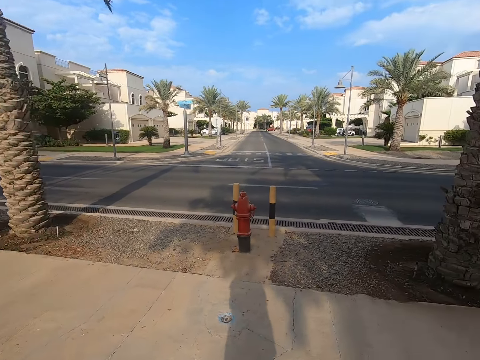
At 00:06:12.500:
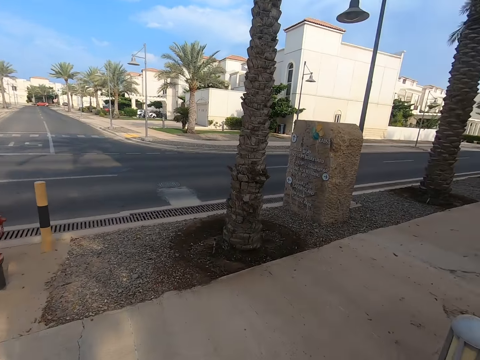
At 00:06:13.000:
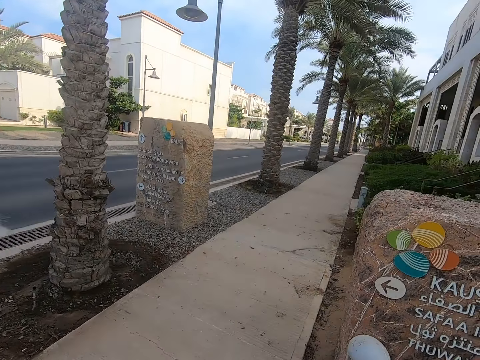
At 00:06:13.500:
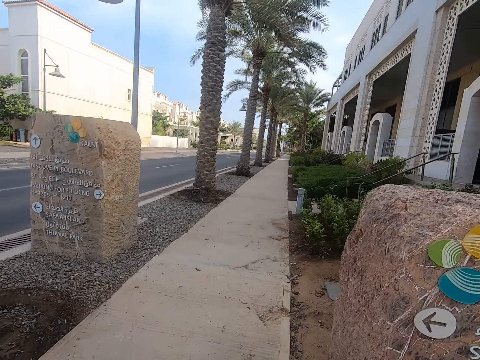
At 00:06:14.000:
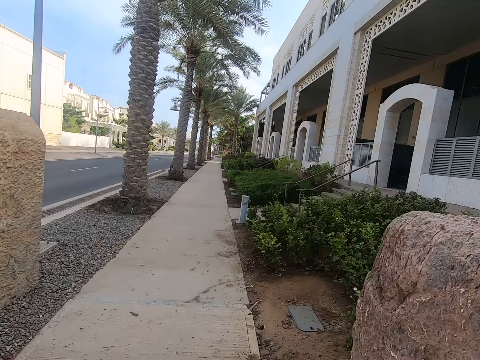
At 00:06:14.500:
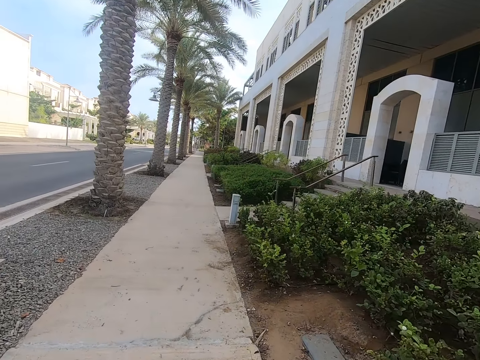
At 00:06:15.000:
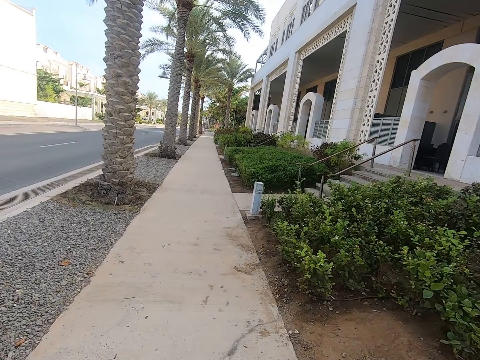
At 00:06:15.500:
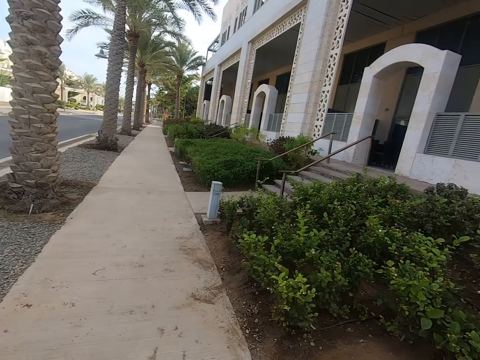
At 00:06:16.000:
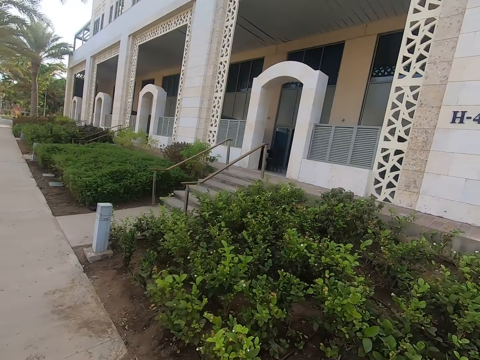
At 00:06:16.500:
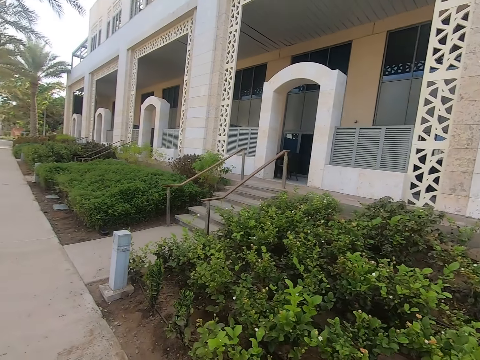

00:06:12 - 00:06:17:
The camera wearer walks on the sidewalk.

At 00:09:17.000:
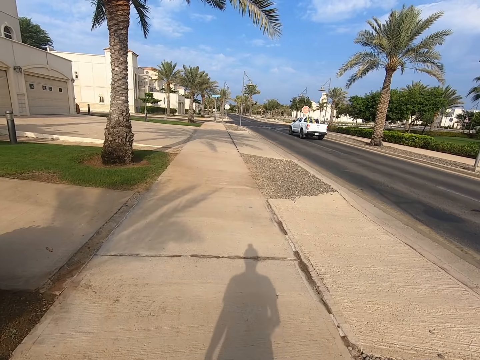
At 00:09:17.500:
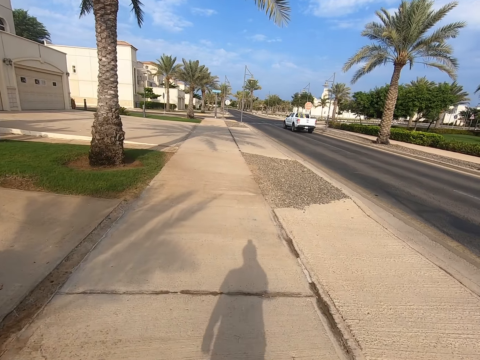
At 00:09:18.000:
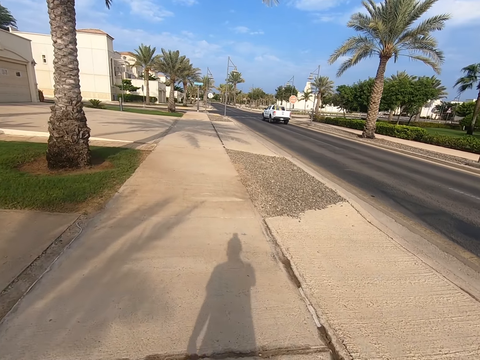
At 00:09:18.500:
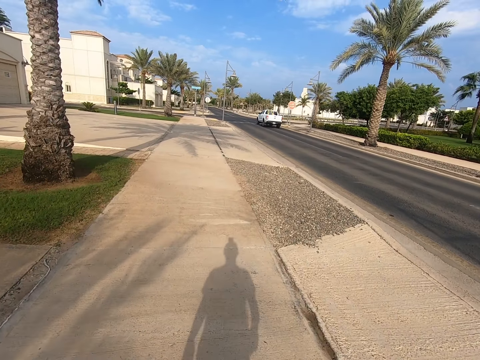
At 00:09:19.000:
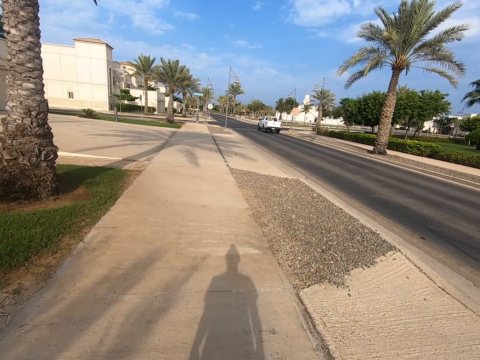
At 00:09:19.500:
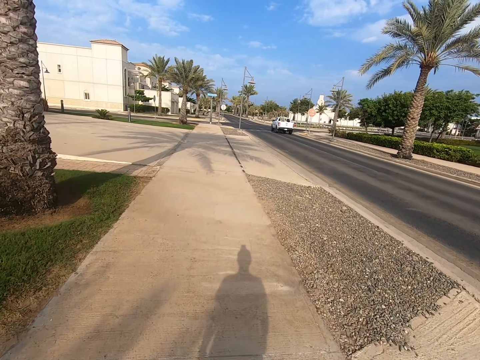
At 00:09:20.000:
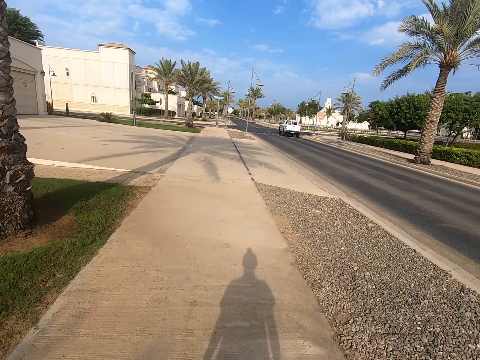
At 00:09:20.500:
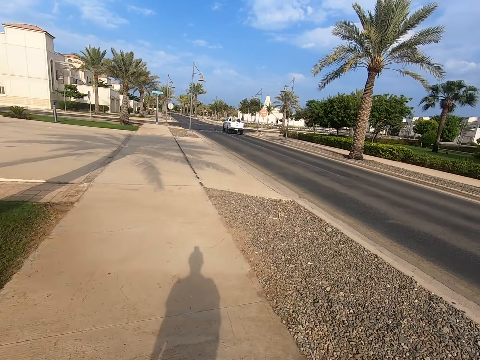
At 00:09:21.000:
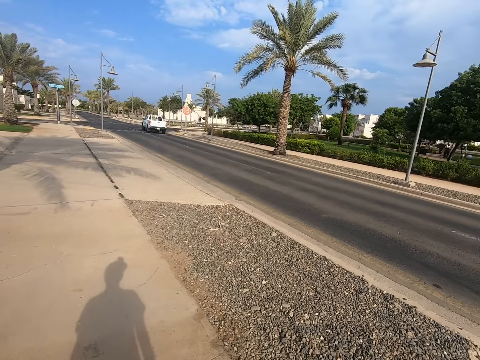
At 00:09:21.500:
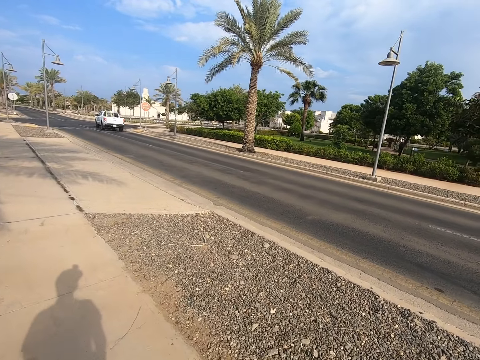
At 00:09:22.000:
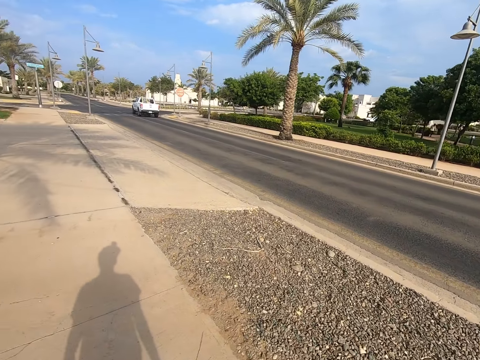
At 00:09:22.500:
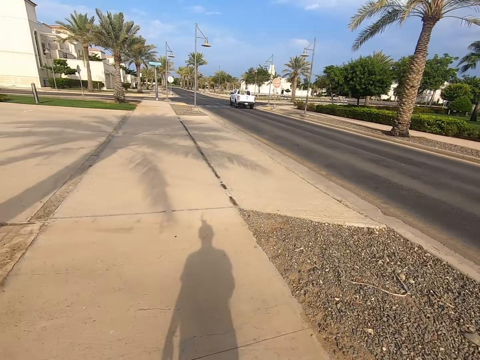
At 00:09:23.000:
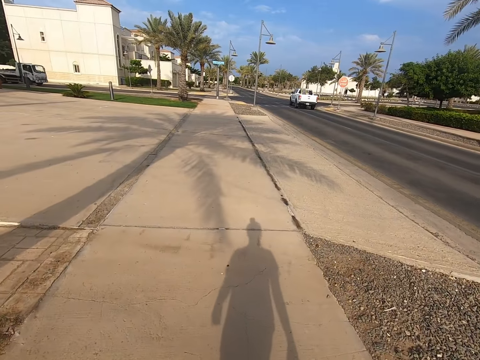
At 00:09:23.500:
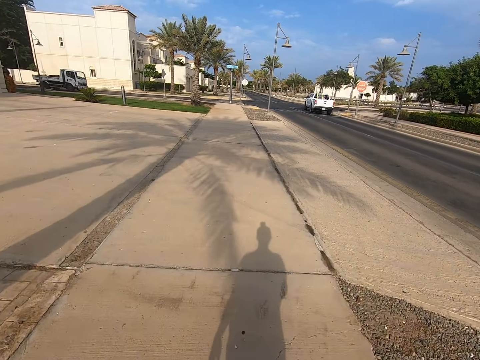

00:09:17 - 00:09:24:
The camera wearer moves a hand. They walk around the street.

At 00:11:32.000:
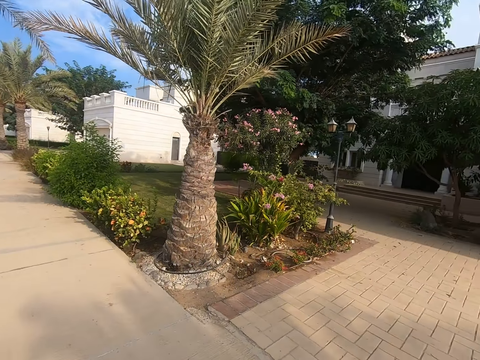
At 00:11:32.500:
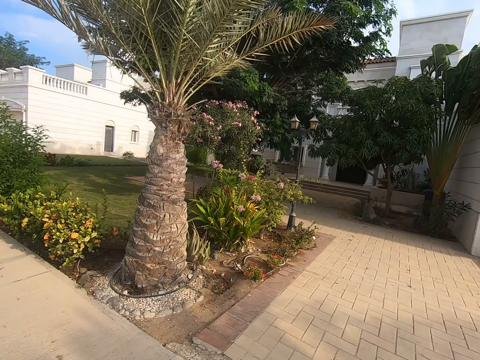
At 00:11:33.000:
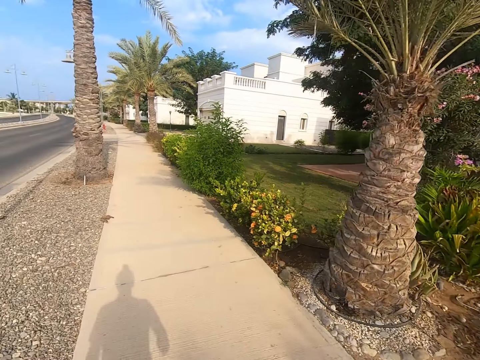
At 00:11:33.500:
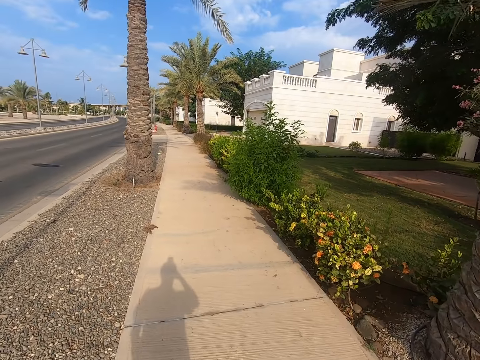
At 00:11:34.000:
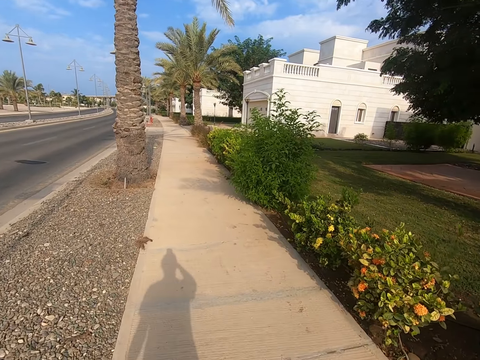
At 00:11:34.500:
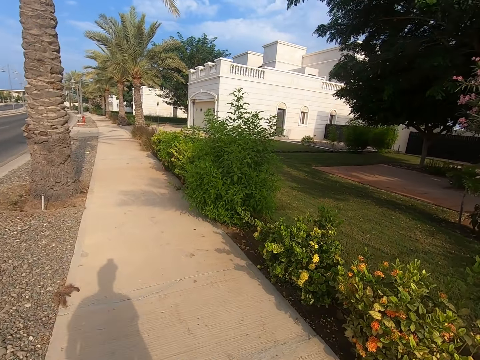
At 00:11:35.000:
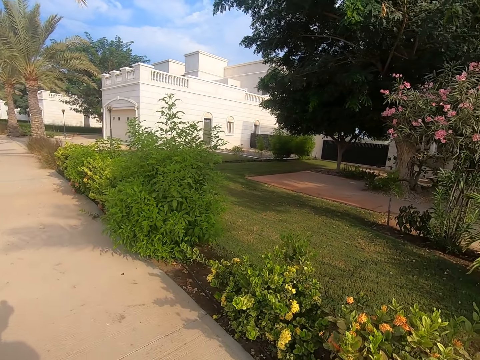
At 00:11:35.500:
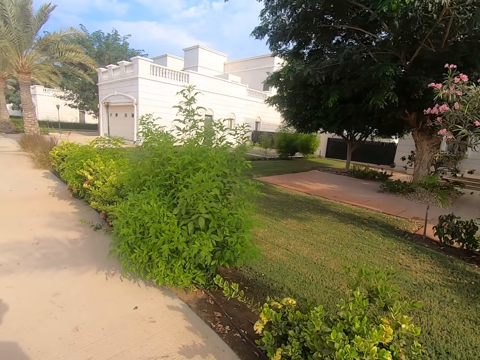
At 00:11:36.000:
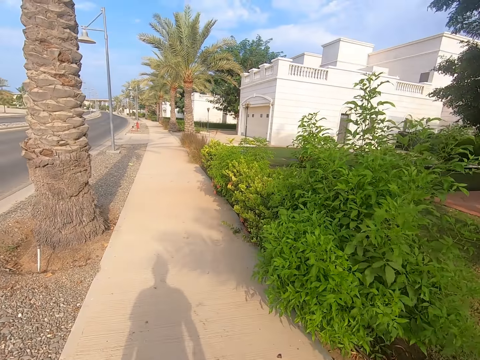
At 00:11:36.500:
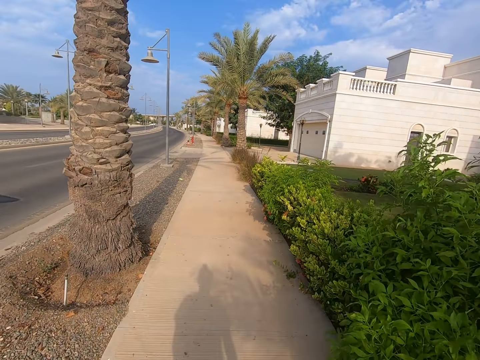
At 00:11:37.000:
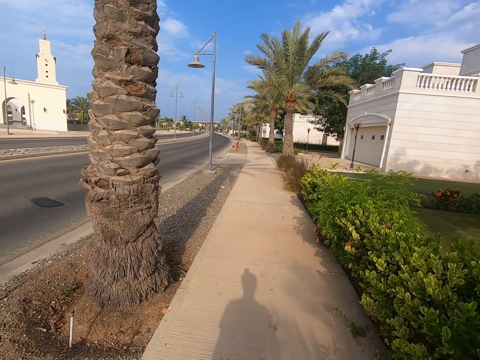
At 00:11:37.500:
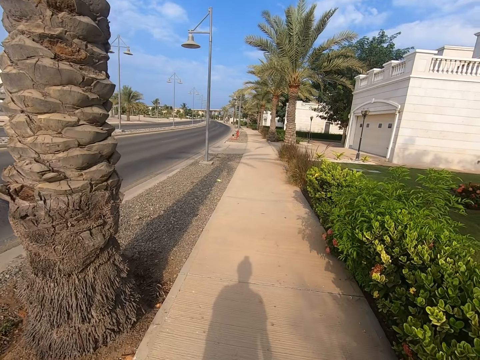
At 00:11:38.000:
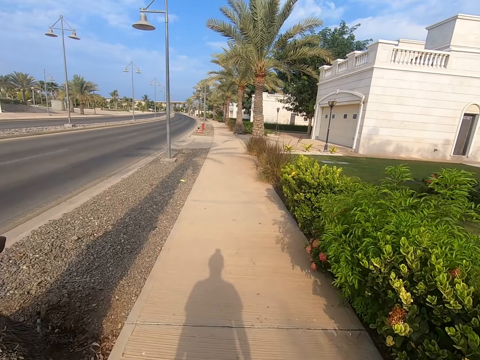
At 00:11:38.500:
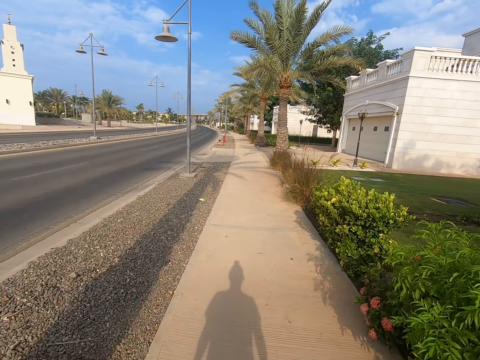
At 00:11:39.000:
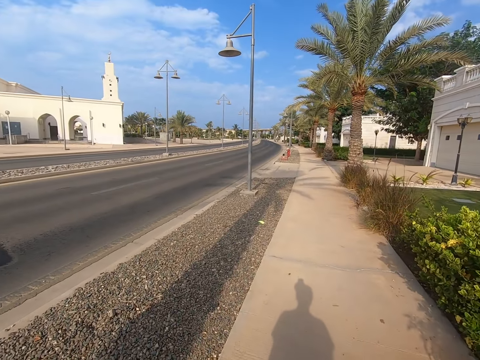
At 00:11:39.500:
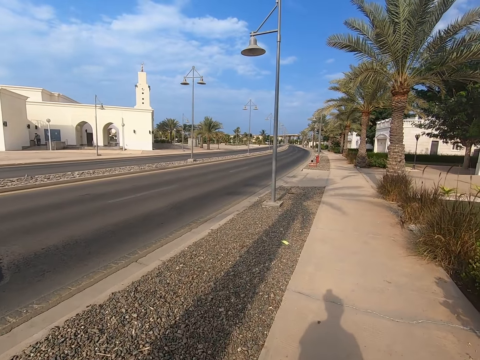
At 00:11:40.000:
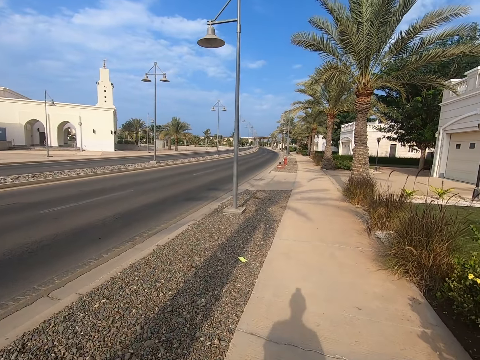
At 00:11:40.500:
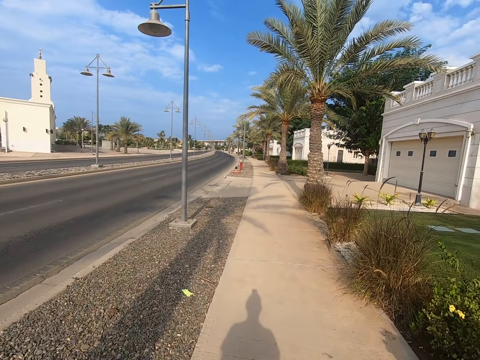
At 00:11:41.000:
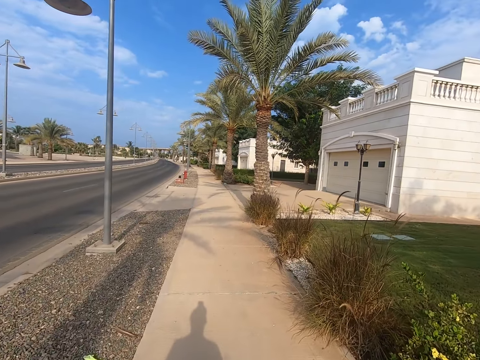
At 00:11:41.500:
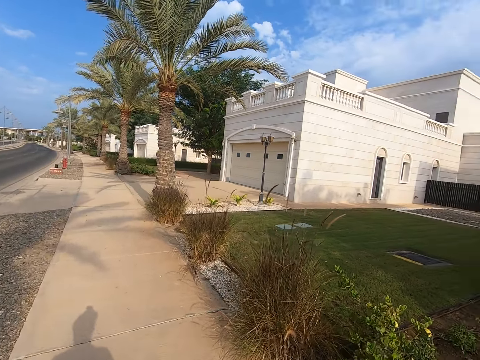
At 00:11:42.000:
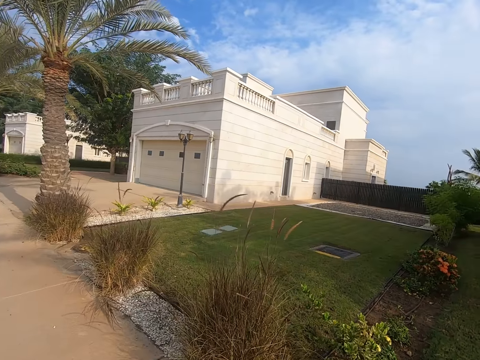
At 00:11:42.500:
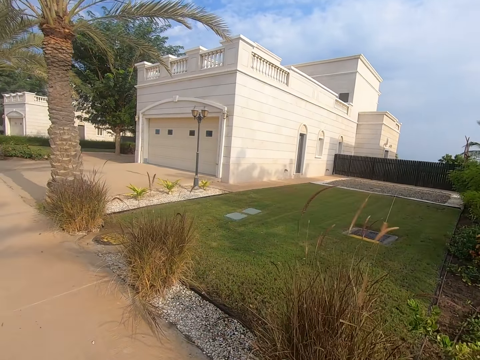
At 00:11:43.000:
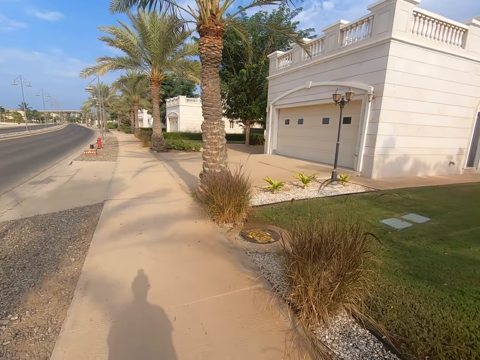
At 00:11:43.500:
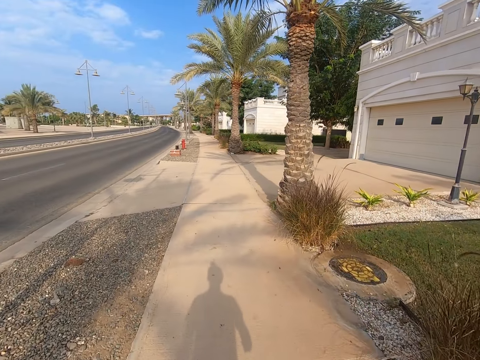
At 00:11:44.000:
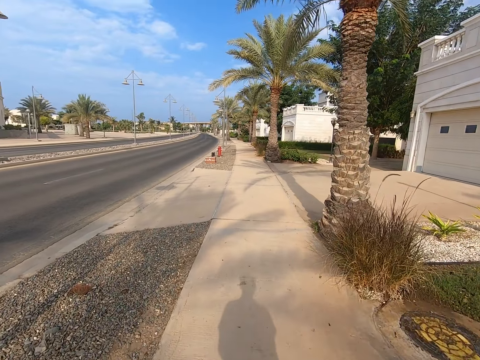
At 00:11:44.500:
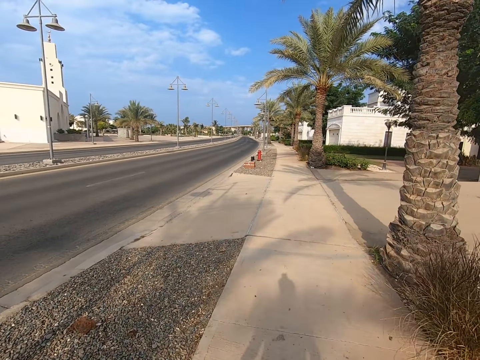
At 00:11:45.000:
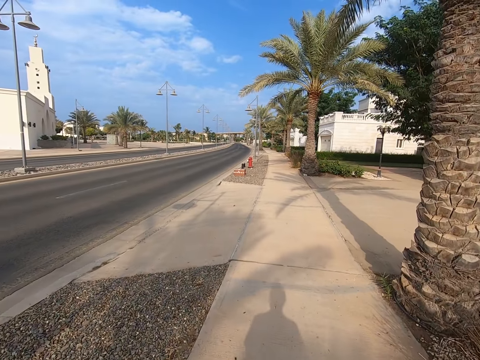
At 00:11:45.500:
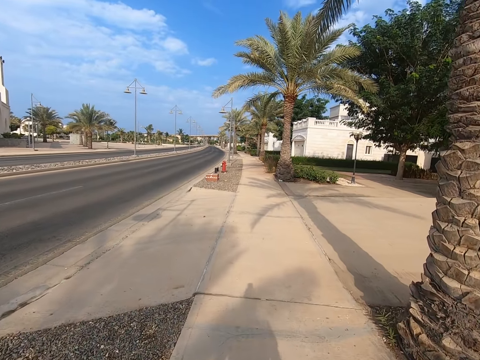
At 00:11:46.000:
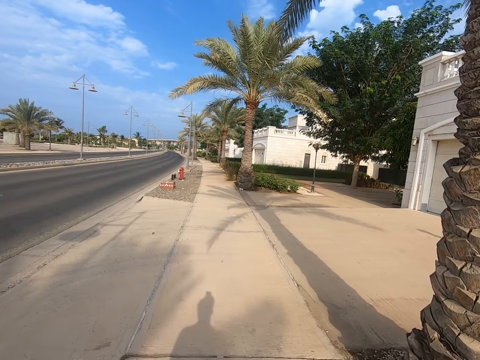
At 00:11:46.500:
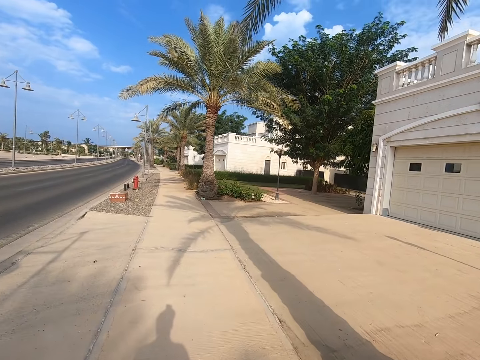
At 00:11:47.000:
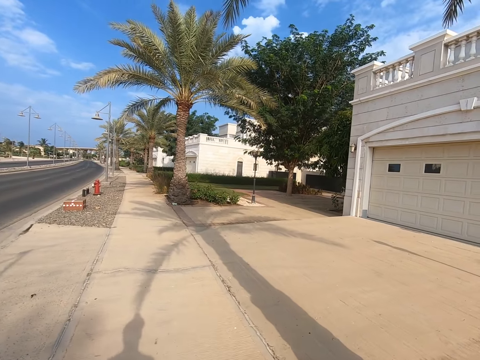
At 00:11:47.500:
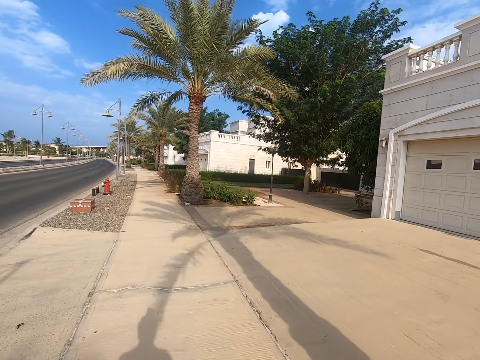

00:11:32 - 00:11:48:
The camera wearer moves a hand. They walk around the street.
